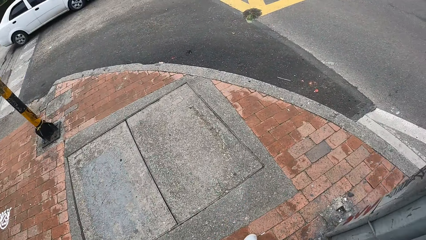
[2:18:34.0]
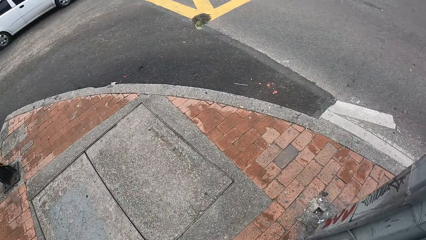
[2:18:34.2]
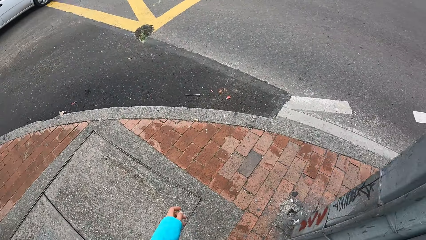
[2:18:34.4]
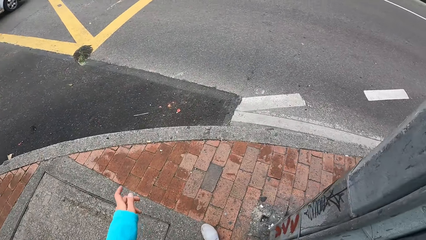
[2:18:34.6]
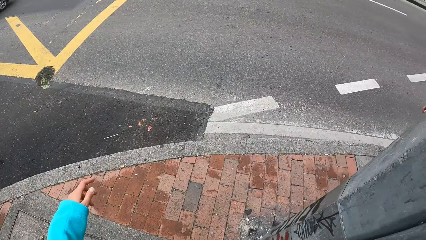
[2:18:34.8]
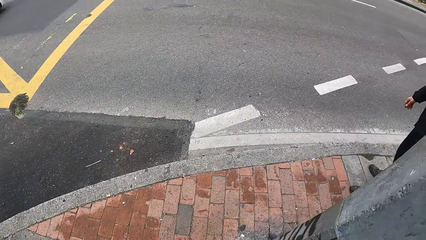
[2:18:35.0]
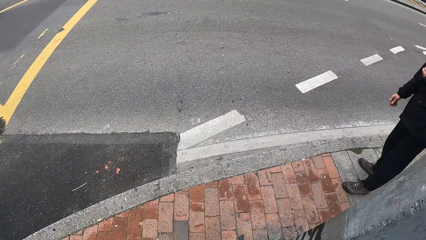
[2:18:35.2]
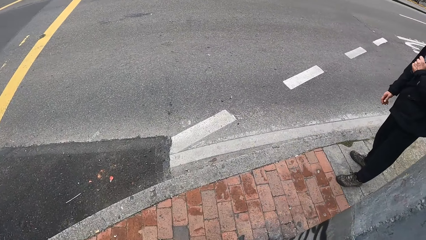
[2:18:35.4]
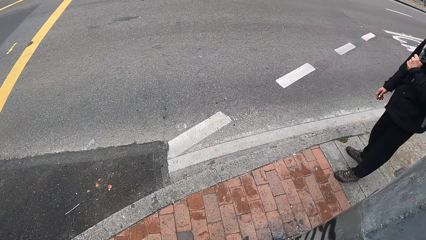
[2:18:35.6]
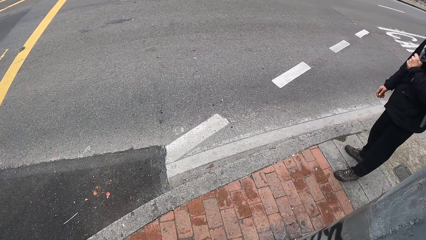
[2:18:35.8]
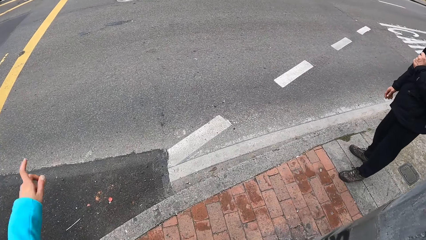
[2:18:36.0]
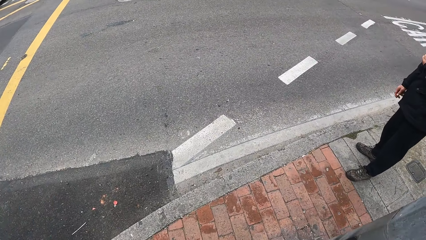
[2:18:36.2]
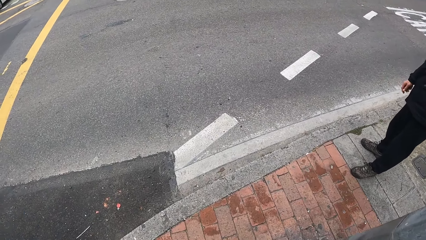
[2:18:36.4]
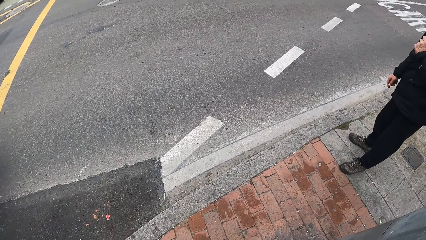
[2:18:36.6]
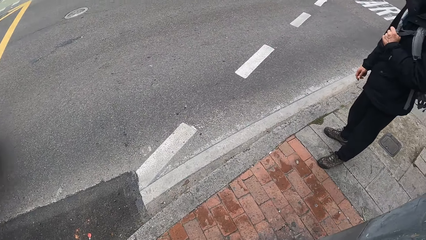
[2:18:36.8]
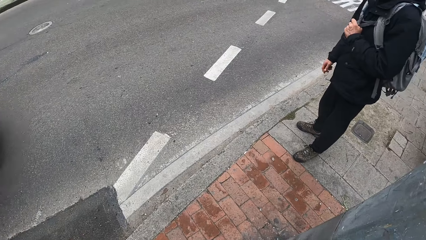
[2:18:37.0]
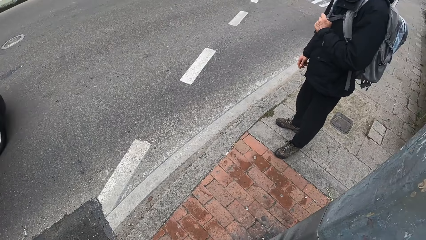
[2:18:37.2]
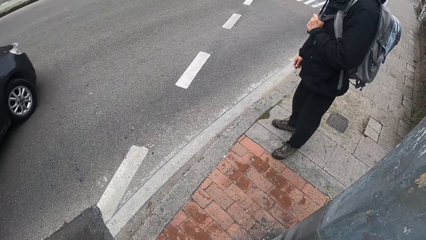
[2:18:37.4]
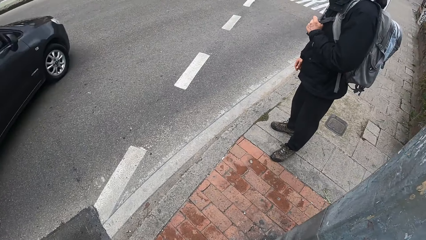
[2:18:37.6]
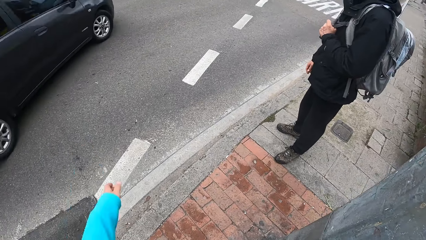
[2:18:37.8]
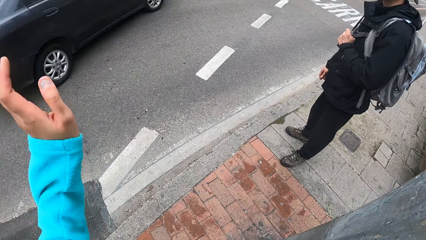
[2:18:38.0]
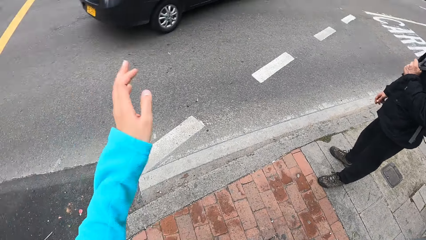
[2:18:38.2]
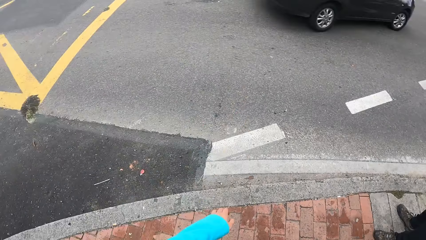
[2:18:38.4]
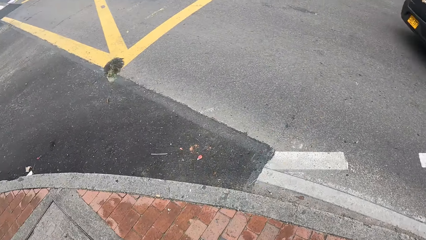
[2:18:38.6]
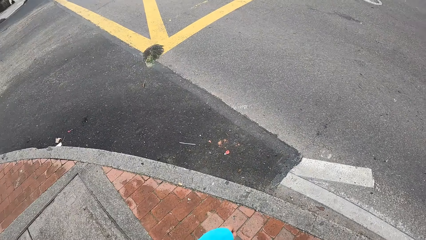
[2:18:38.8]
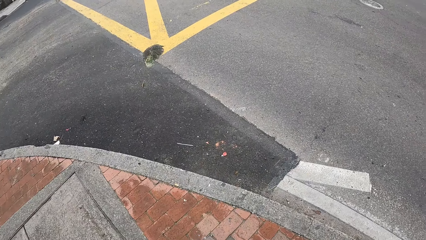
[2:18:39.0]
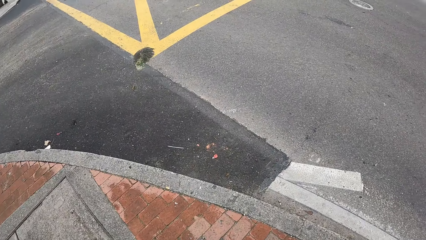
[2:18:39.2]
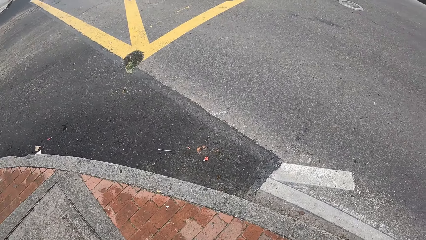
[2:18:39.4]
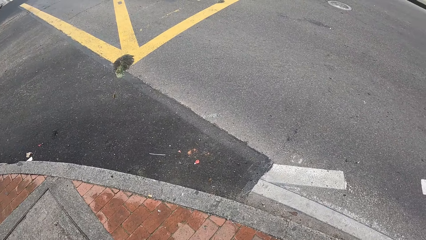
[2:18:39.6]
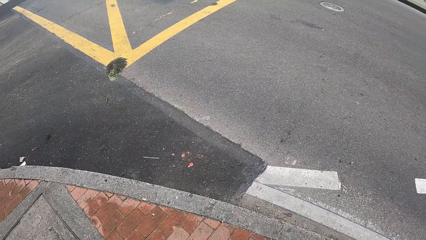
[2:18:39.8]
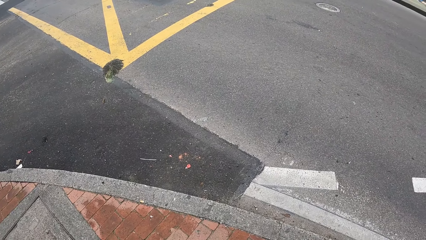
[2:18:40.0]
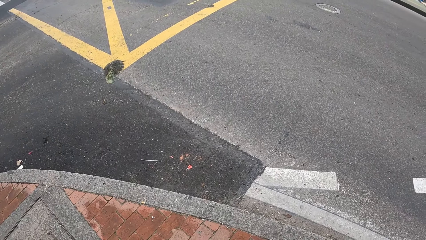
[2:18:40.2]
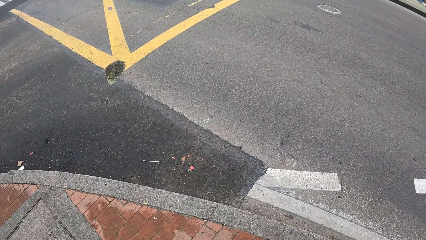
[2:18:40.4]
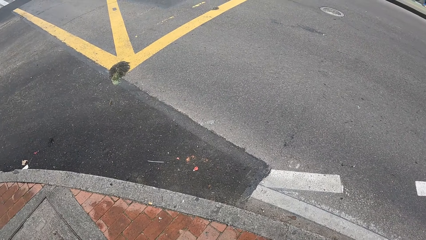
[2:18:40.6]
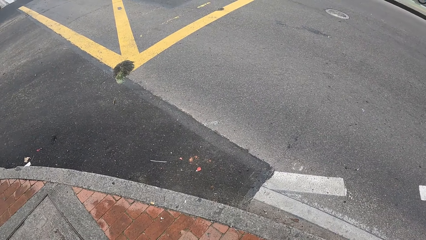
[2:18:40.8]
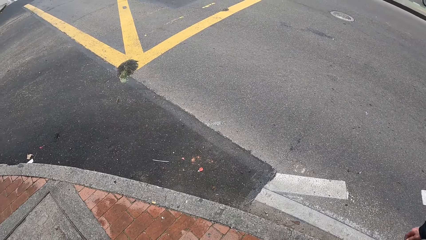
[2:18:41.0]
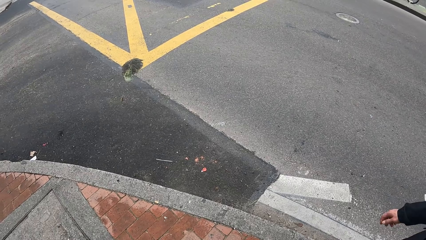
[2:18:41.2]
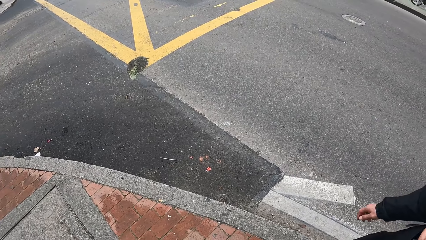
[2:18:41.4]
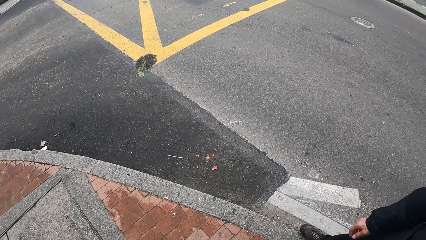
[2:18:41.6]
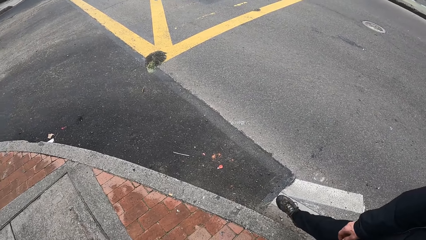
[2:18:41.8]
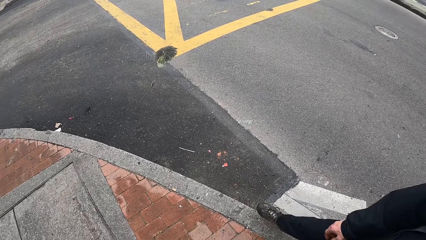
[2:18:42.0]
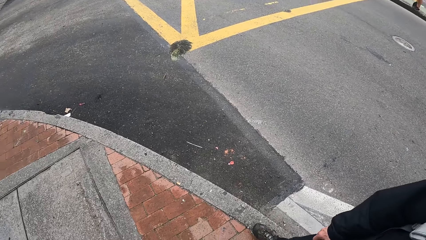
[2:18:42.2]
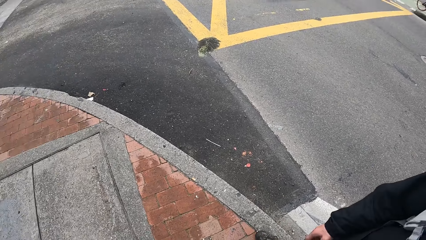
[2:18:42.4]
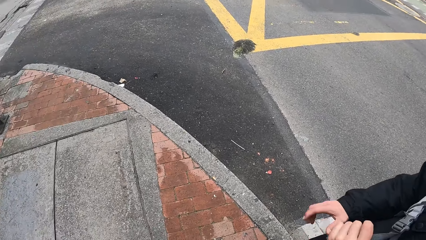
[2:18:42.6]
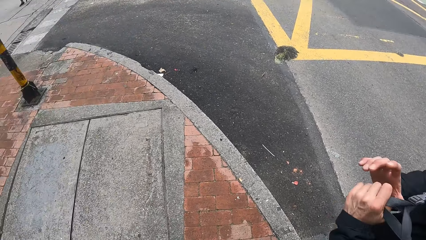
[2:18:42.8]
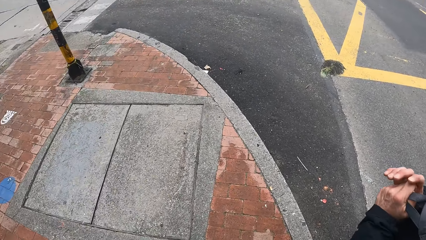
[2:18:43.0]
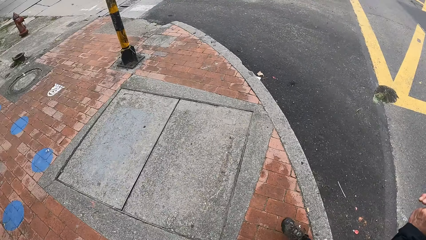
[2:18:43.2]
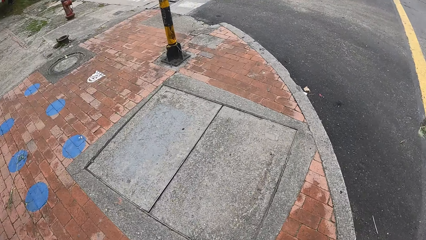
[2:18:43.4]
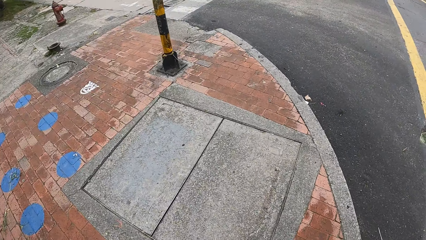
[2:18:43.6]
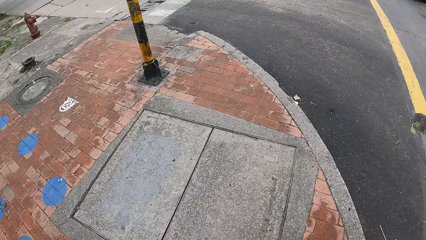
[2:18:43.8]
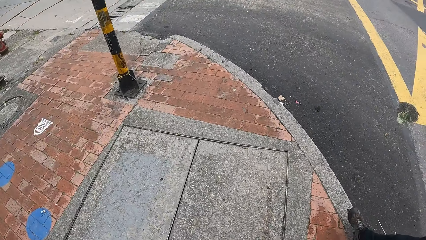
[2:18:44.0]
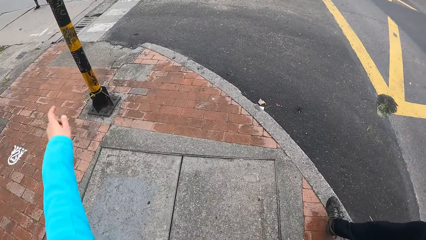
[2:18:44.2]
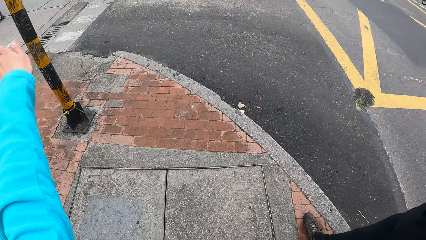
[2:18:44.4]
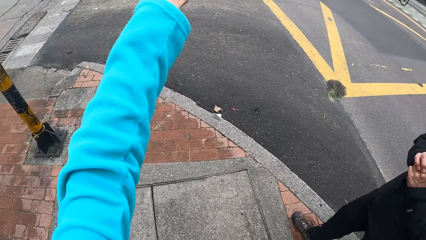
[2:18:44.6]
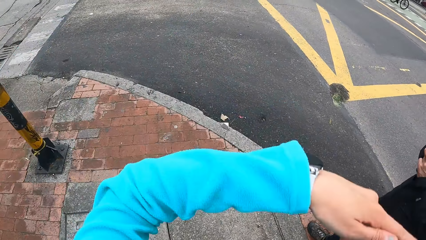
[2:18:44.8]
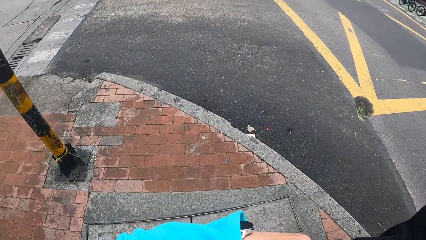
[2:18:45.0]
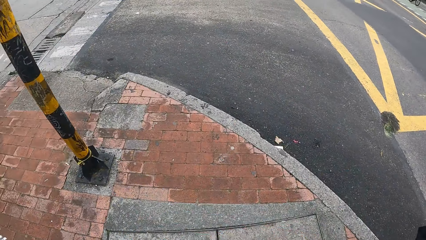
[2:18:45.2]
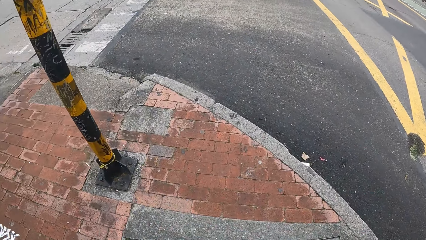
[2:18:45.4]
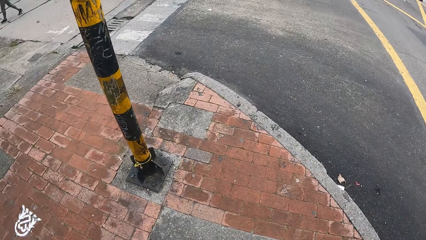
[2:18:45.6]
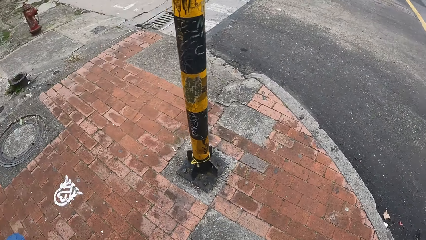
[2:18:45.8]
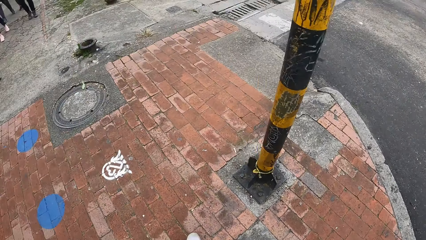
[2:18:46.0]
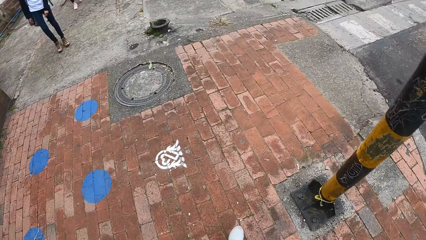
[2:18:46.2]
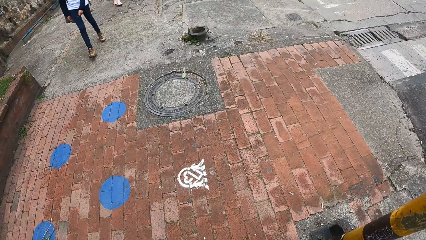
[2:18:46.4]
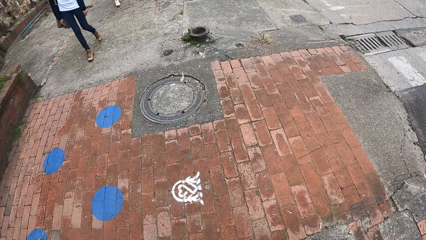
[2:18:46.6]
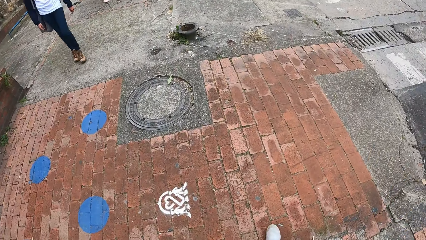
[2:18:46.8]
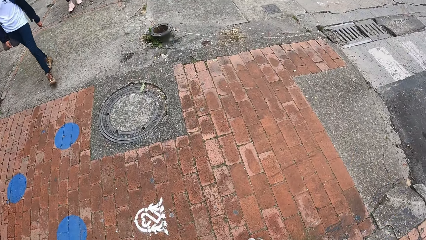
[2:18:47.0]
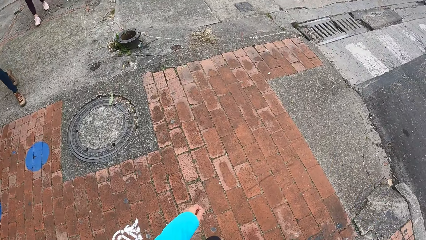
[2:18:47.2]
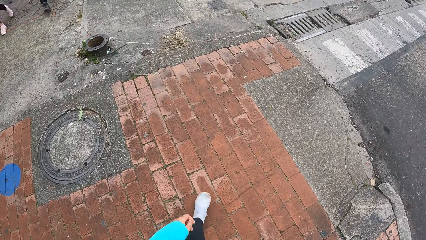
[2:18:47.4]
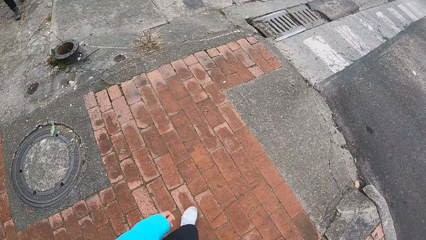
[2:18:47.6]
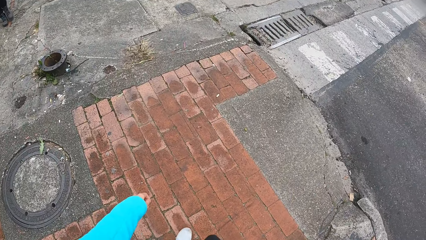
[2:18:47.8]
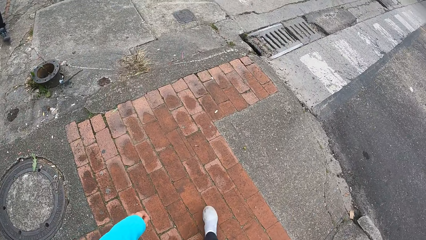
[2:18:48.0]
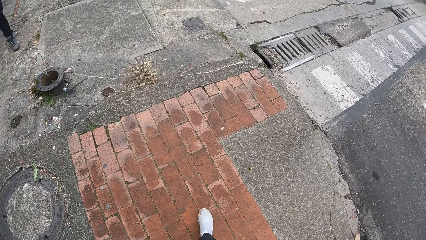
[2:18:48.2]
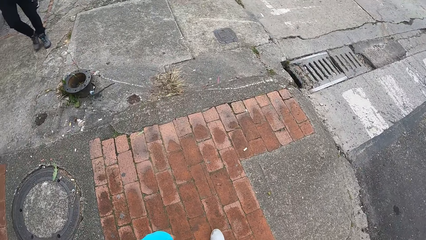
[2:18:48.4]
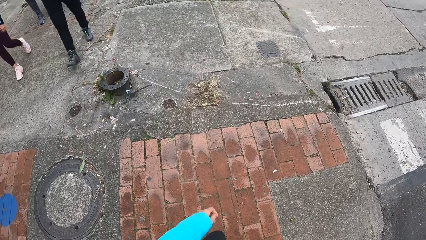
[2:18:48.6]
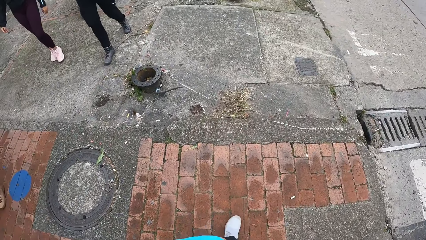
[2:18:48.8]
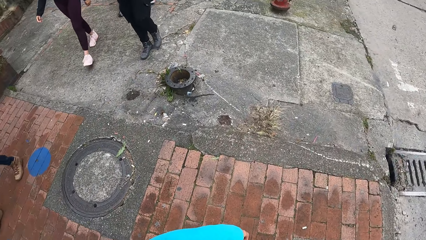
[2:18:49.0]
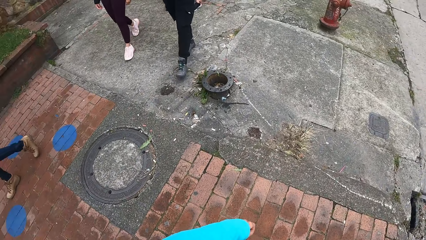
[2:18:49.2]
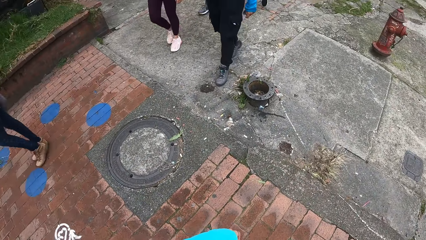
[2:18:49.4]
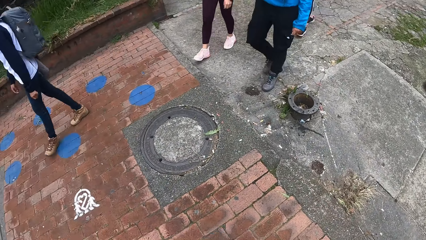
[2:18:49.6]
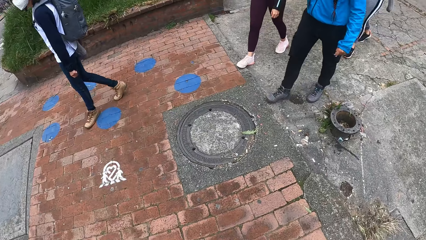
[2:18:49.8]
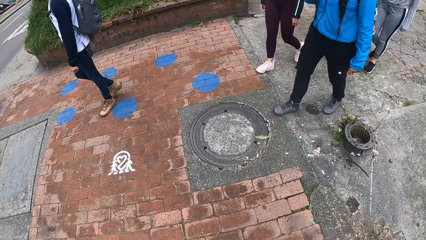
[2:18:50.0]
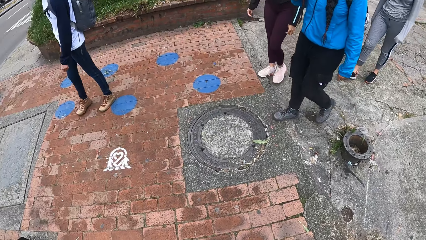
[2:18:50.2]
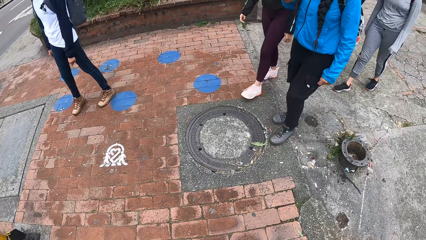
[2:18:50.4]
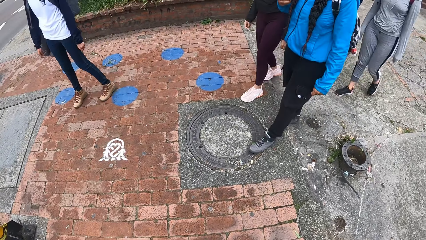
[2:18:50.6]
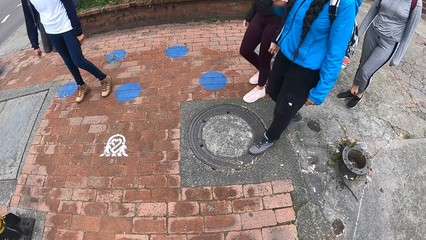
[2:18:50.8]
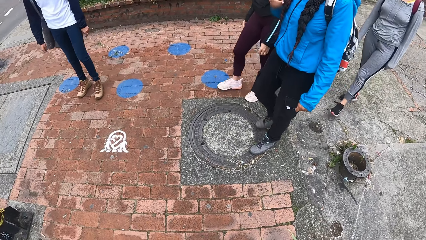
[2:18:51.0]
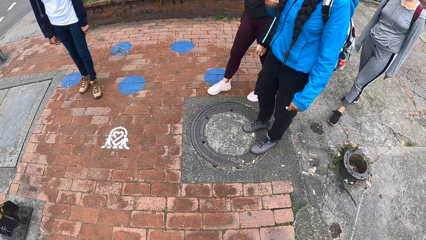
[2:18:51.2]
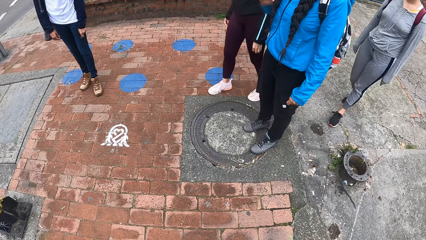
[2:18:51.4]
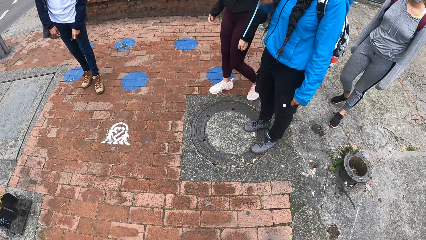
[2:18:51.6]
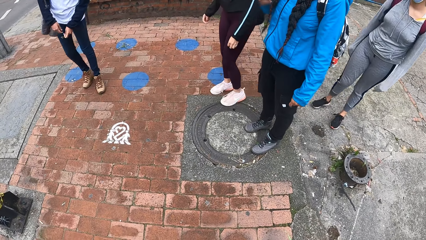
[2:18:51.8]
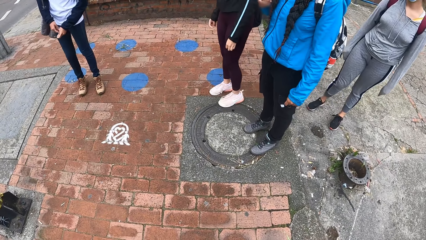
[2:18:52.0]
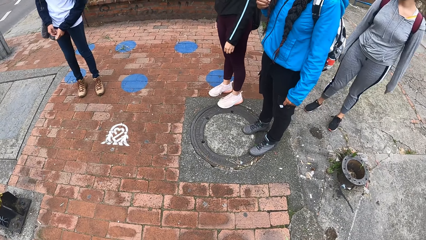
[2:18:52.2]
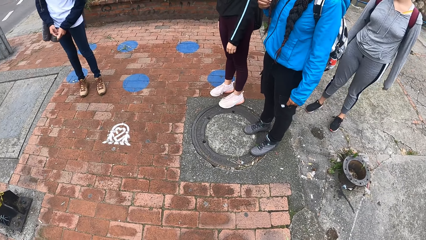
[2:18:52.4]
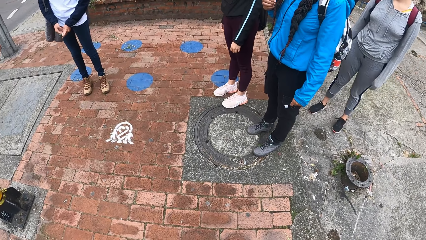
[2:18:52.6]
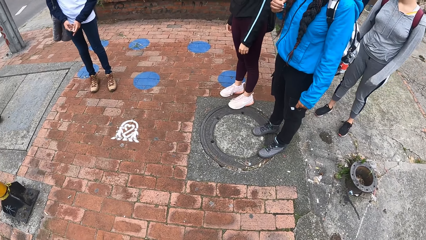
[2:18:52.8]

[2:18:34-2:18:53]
The camera wearer stands on the sidewalk. They look around. A black car drives past the camera wearer. The camera wearer turns around. They walk on the sidewalk. They stop on the sidewalk.
